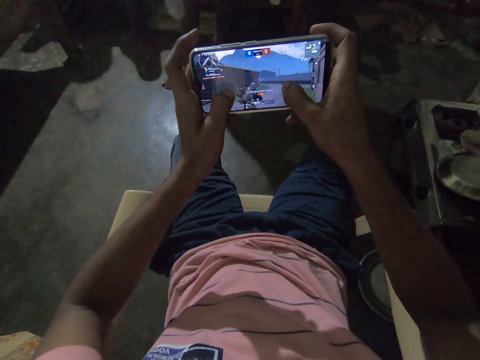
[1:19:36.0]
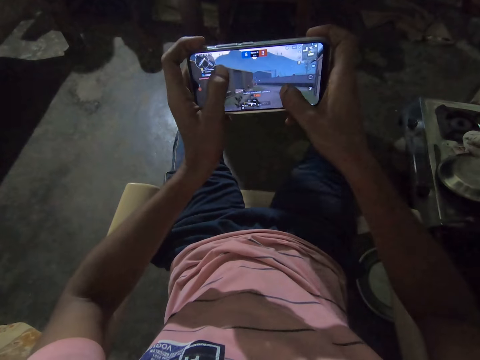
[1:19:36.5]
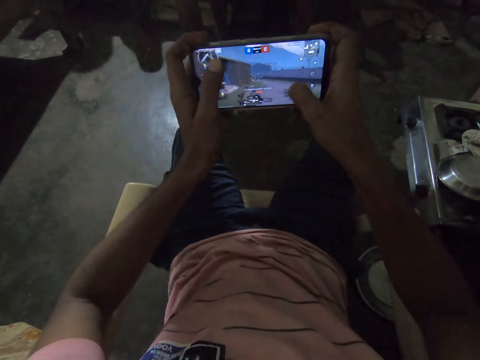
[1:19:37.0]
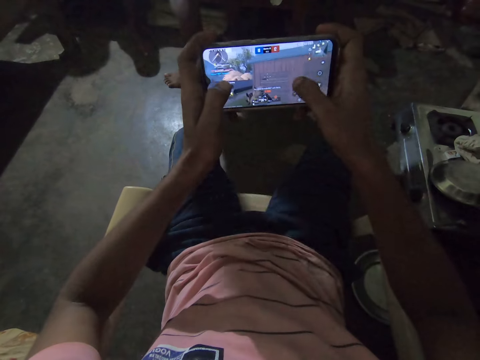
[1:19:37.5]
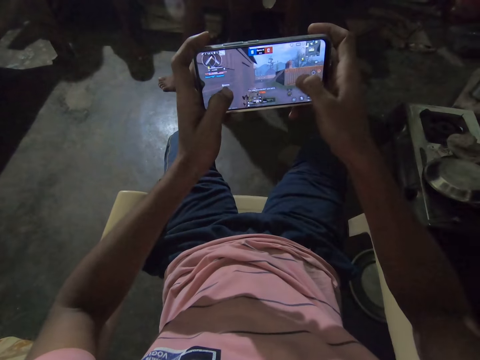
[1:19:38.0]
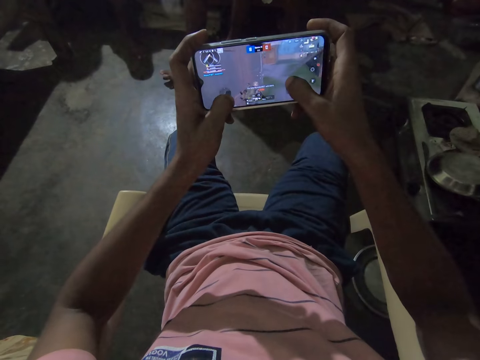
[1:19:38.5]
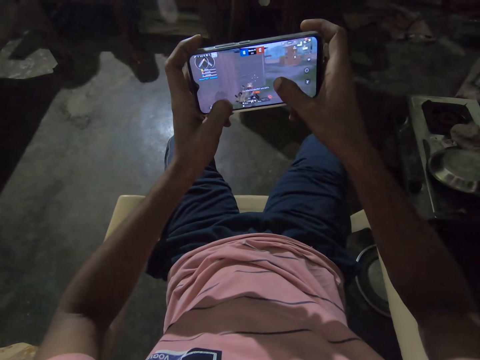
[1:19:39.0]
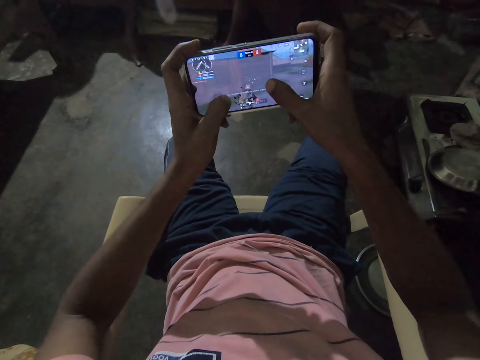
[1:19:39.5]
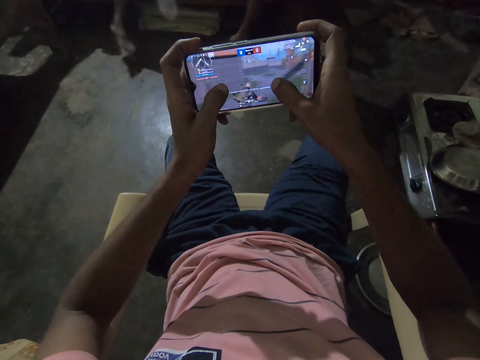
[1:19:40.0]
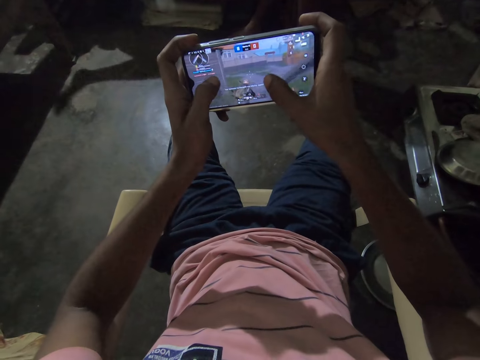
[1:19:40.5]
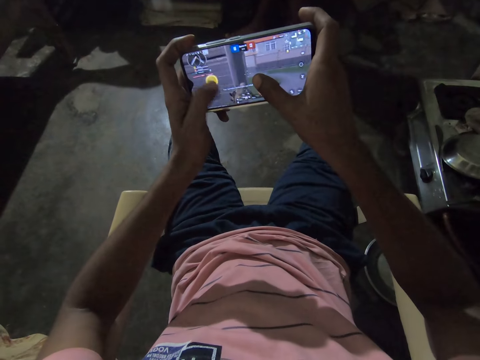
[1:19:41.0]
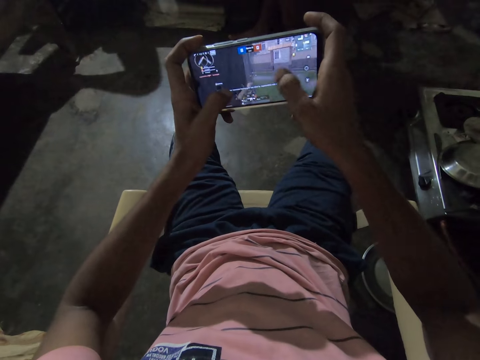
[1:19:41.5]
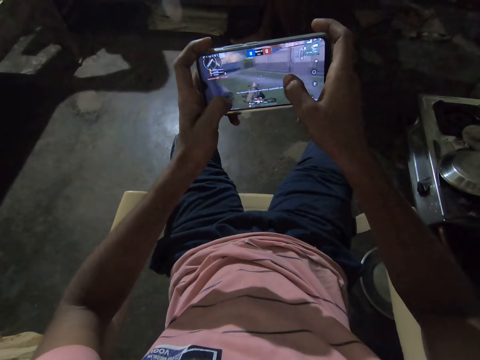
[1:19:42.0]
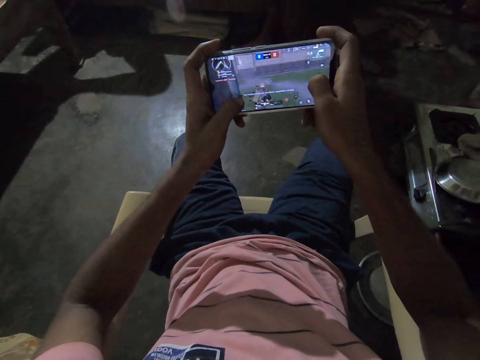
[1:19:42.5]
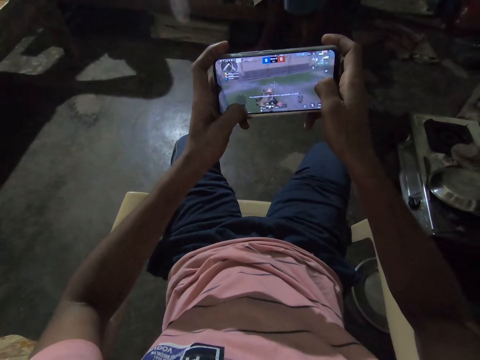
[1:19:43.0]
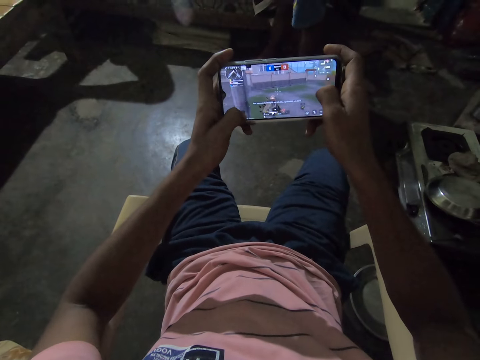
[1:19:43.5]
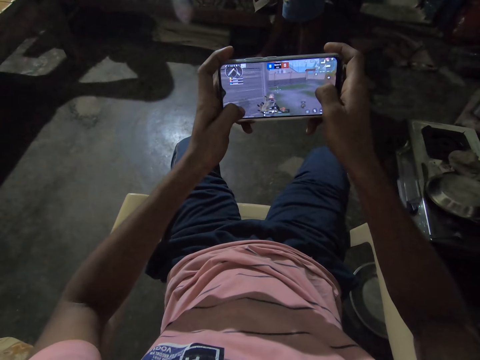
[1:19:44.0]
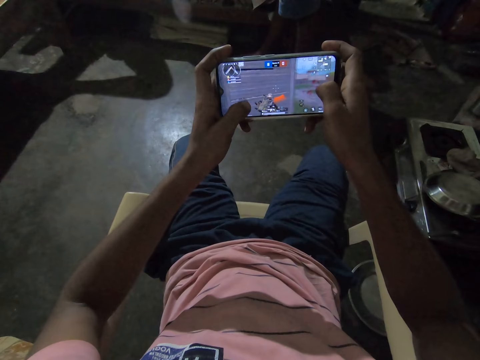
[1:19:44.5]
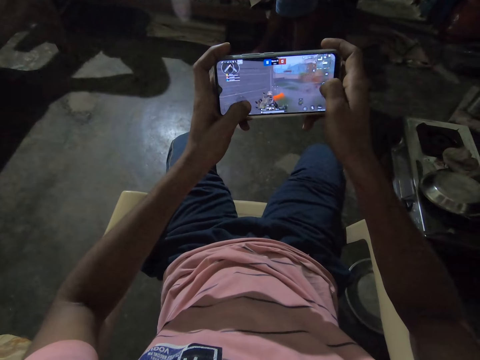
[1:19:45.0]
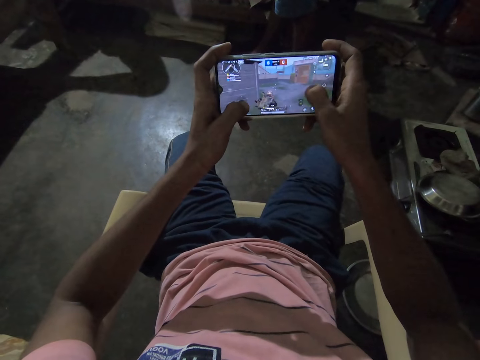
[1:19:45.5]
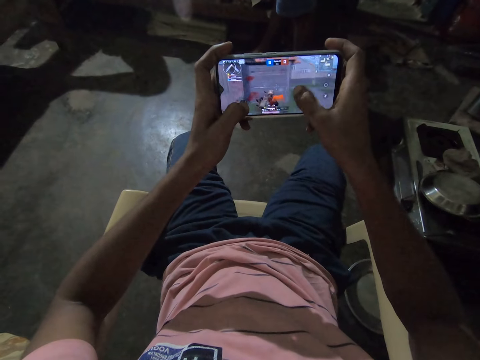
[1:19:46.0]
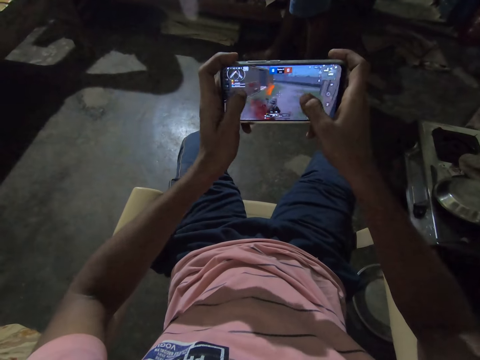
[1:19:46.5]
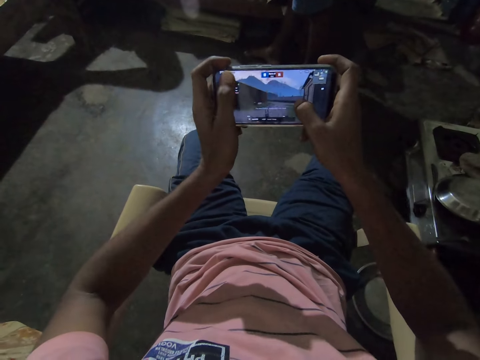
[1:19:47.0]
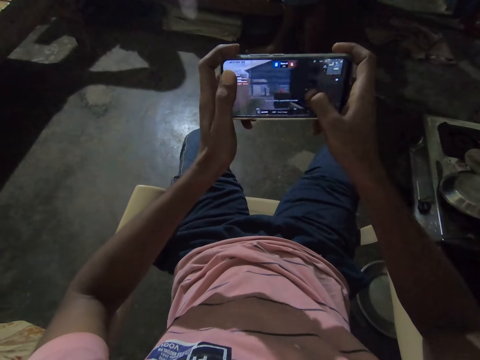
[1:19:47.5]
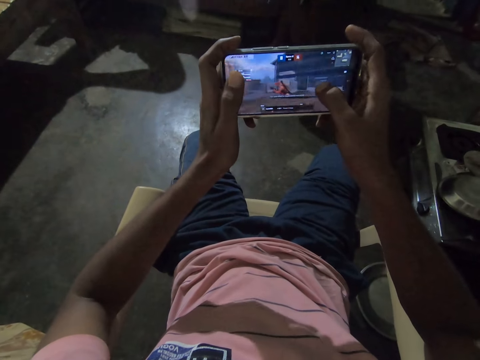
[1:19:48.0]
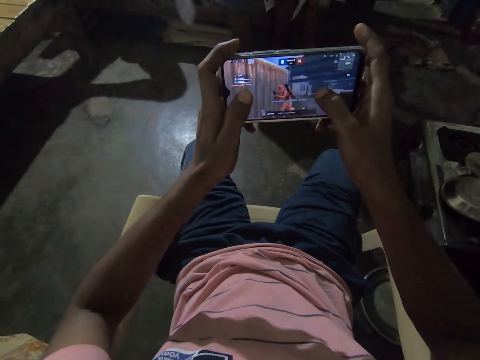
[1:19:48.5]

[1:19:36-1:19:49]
The camera wearer plays a game on the phone. They play a game on the phone repeatedly.

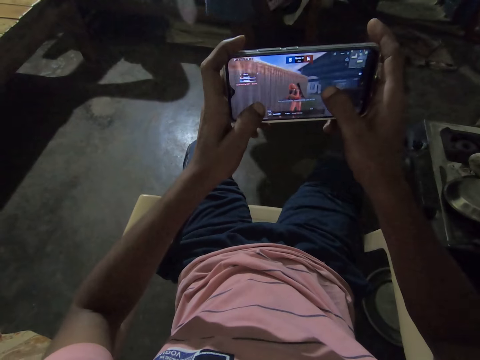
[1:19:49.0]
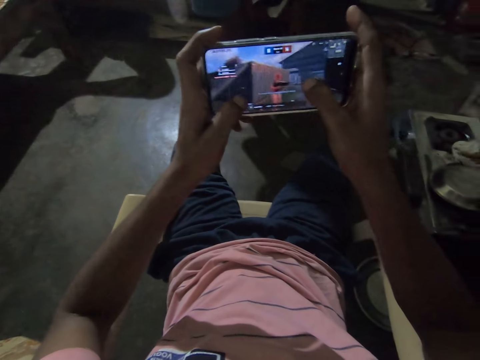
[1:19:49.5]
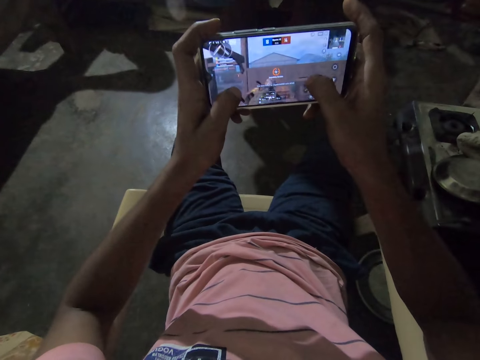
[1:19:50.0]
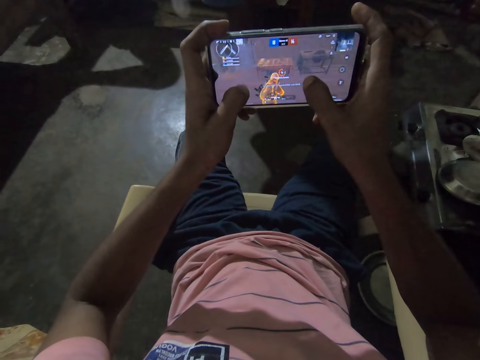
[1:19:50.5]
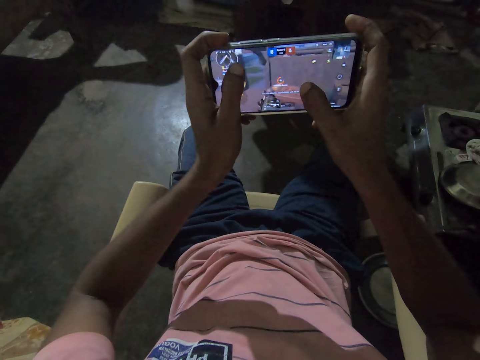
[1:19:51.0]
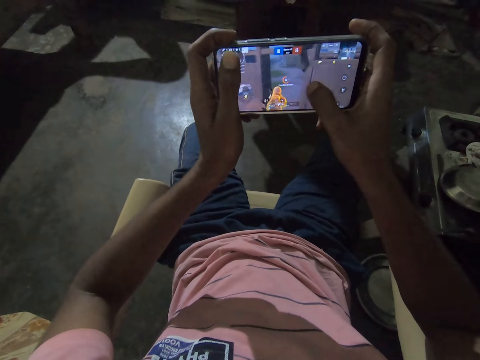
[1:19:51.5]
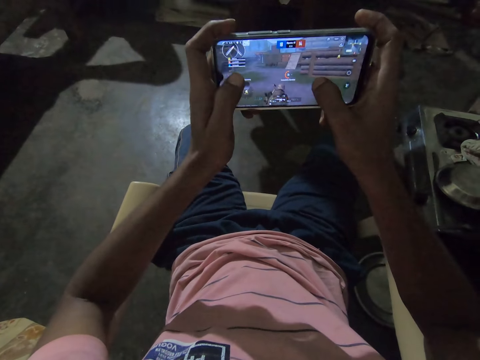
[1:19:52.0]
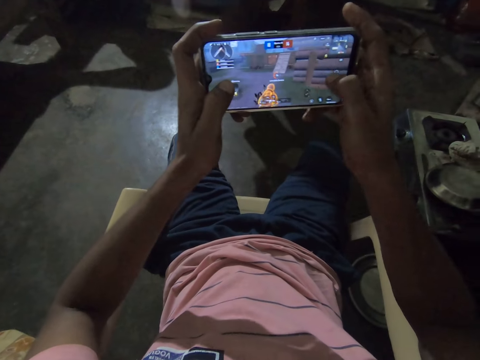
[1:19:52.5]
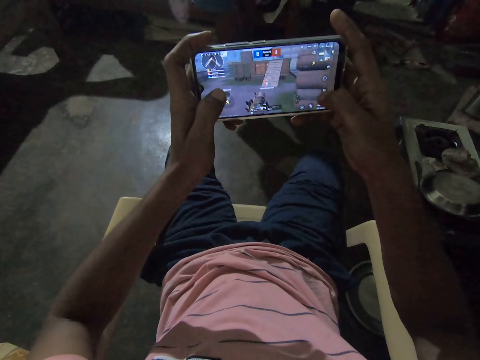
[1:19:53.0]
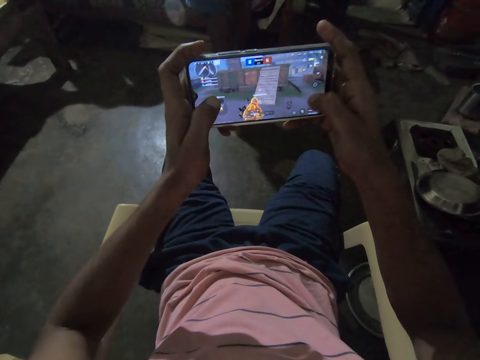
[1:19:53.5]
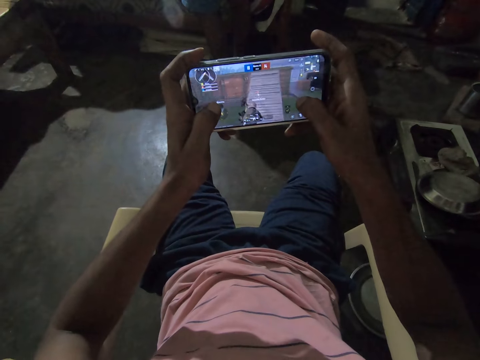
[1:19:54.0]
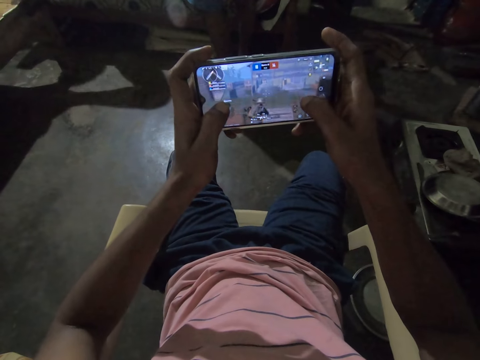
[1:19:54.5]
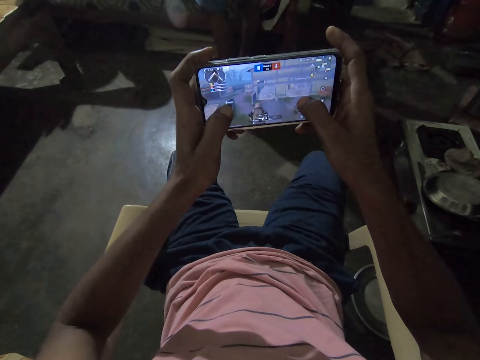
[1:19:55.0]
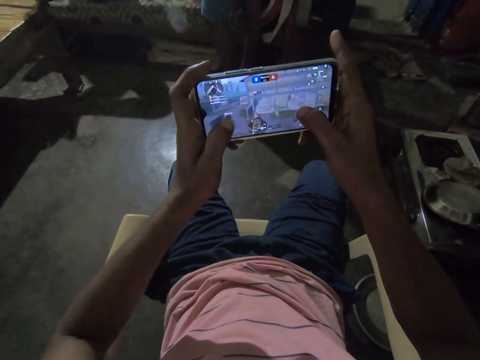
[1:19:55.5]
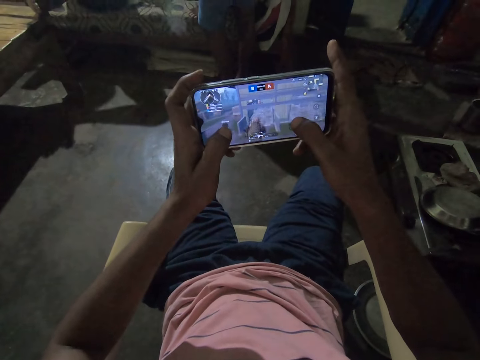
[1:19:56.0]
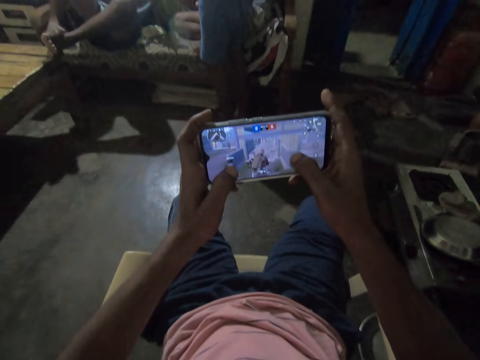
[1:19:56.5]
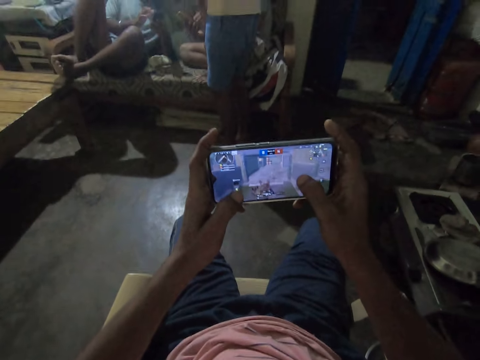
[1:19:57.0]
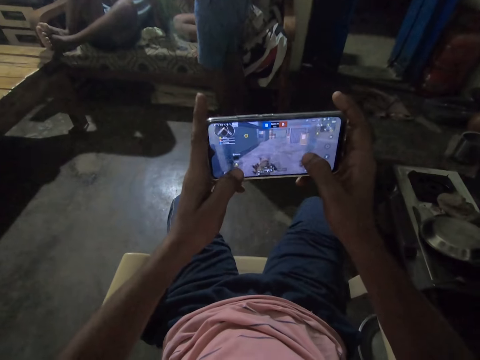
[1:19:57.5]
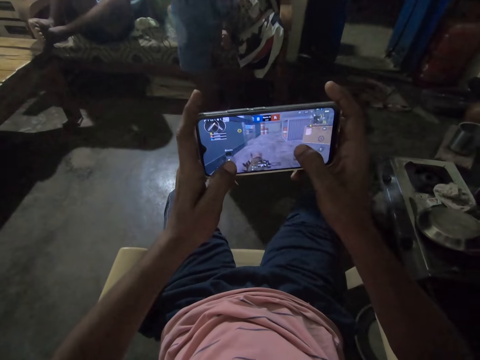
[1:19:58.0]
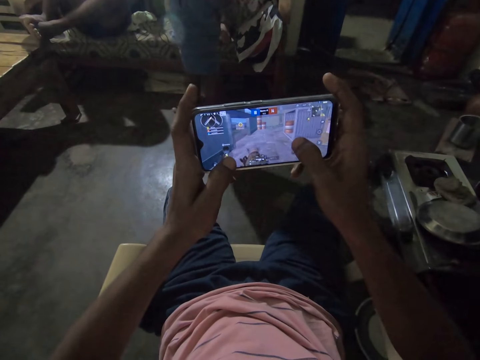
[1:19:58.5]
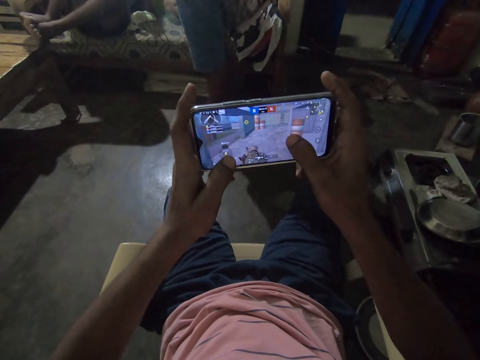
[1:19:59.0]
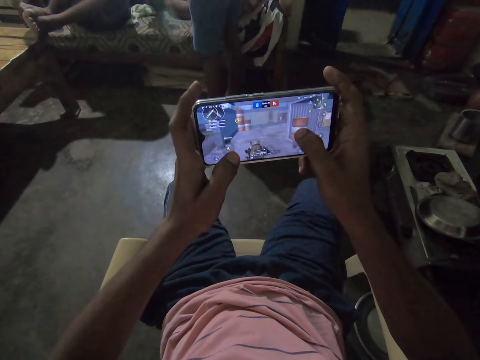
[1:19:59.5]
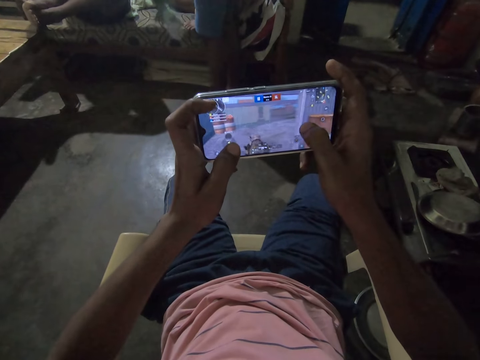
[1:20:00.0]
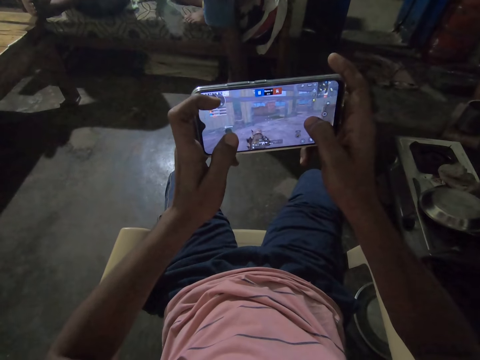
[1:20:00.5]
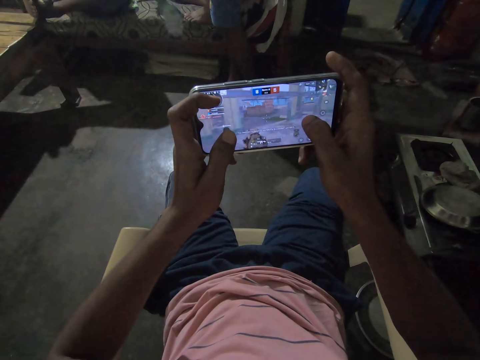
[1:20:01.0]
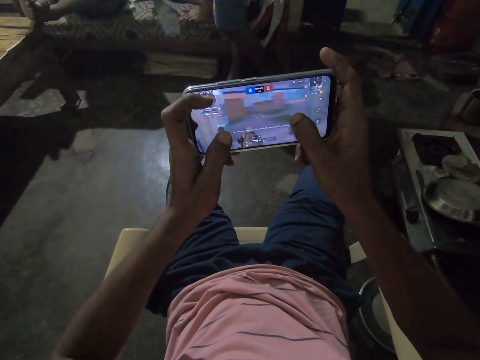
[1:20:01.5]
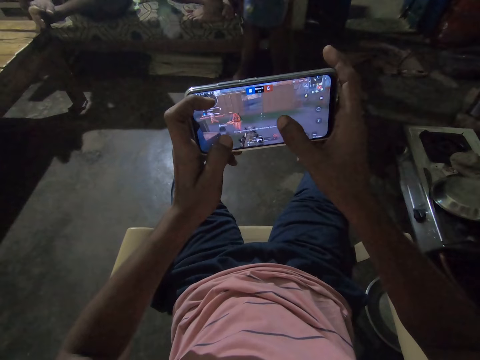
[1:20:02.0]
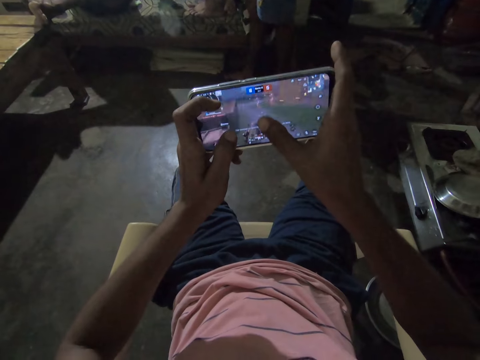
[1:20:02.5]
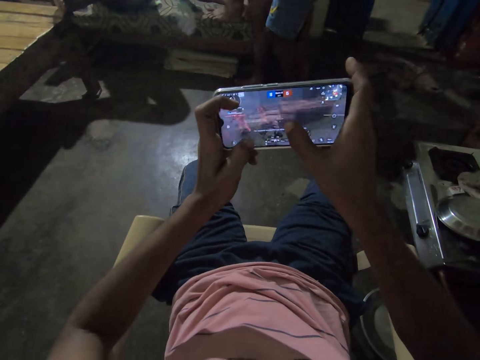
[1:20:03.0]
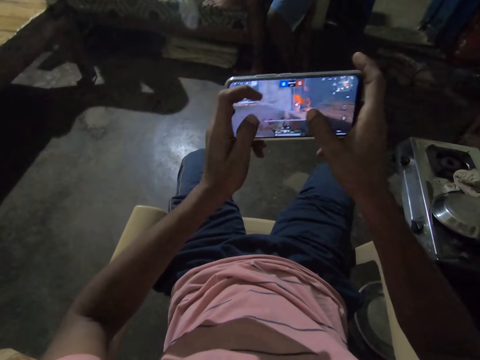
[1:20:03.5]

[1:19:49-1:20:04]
The camera wearer plays a game on the phone. They play a game on the phone repeatedly.
